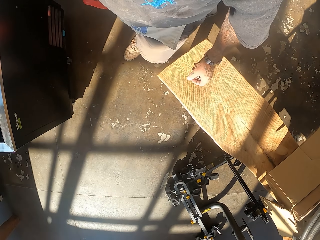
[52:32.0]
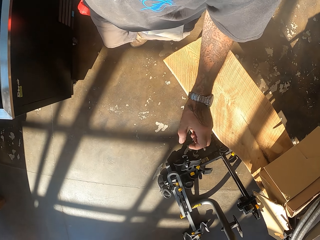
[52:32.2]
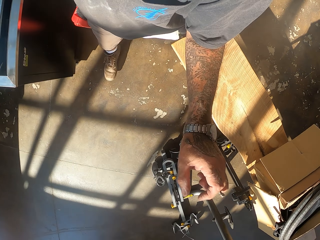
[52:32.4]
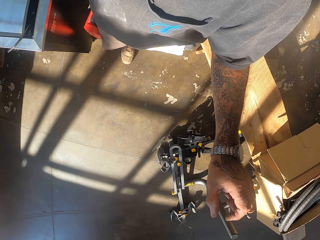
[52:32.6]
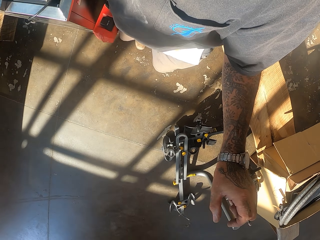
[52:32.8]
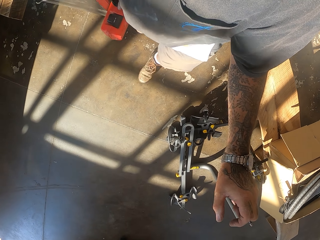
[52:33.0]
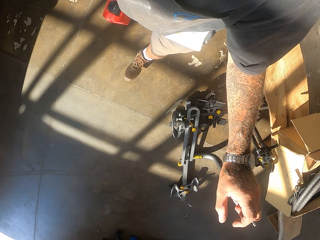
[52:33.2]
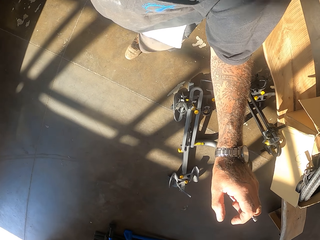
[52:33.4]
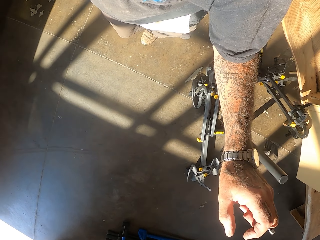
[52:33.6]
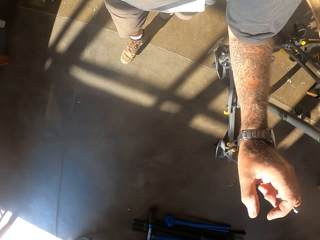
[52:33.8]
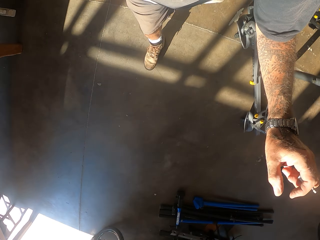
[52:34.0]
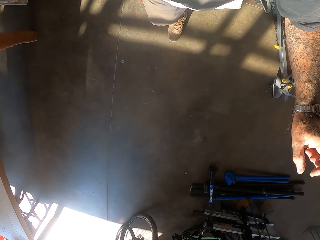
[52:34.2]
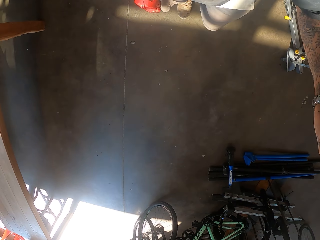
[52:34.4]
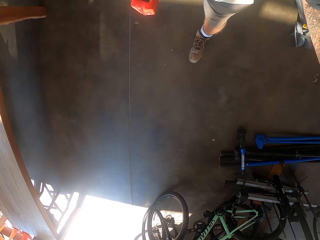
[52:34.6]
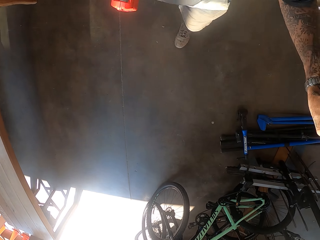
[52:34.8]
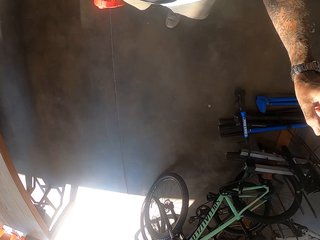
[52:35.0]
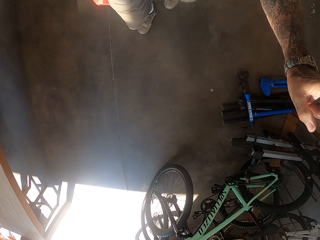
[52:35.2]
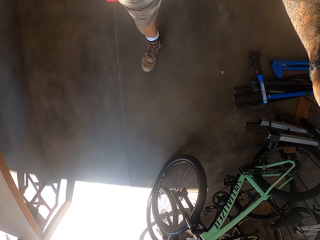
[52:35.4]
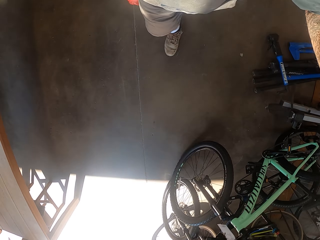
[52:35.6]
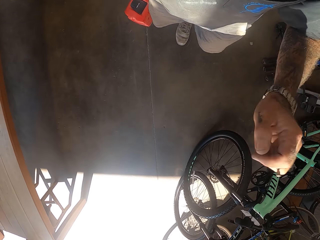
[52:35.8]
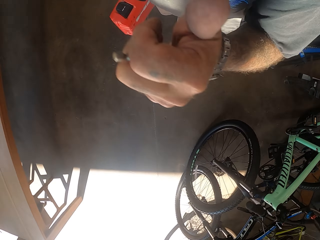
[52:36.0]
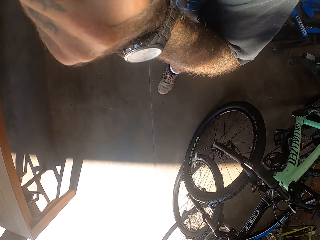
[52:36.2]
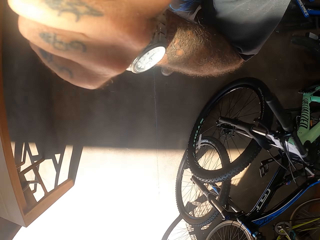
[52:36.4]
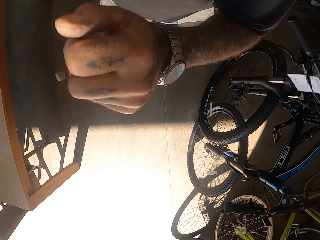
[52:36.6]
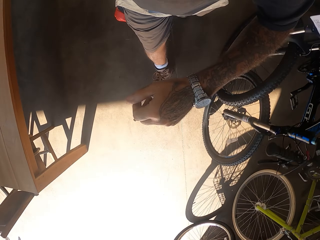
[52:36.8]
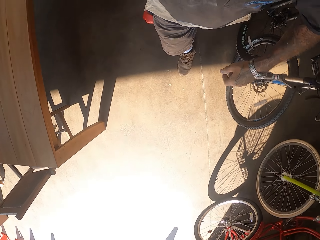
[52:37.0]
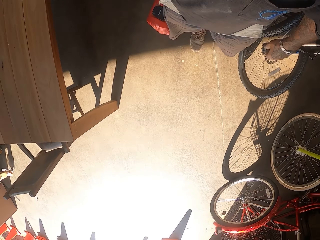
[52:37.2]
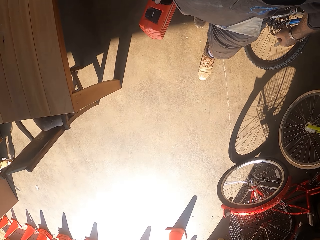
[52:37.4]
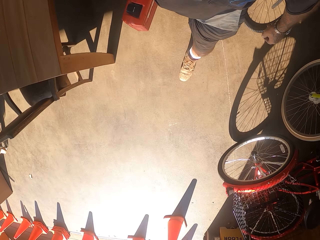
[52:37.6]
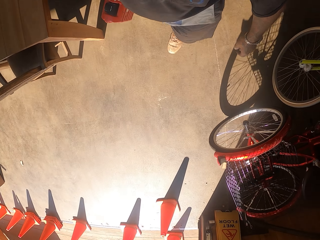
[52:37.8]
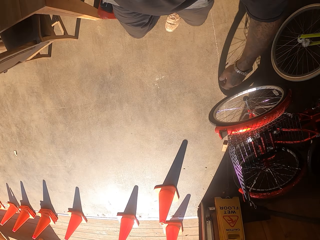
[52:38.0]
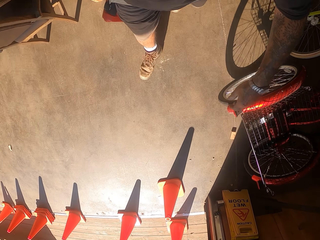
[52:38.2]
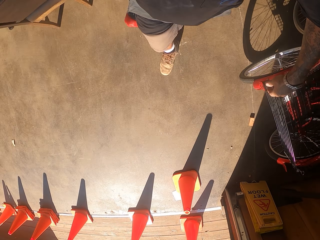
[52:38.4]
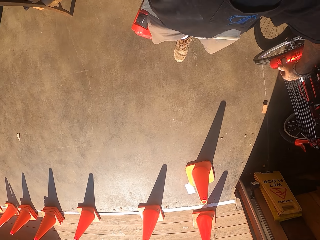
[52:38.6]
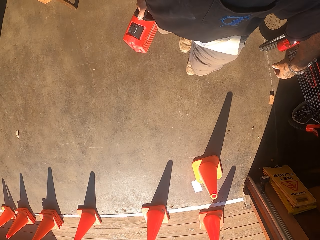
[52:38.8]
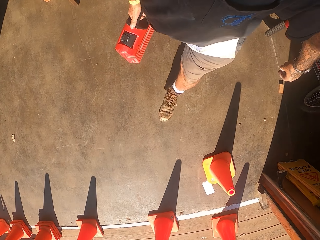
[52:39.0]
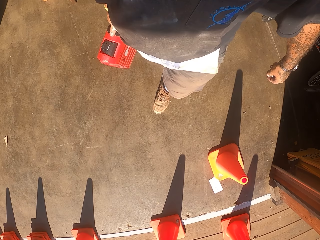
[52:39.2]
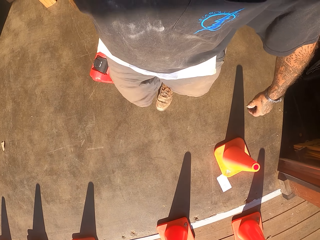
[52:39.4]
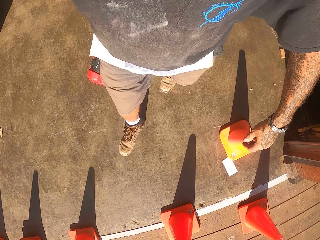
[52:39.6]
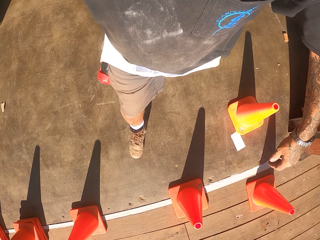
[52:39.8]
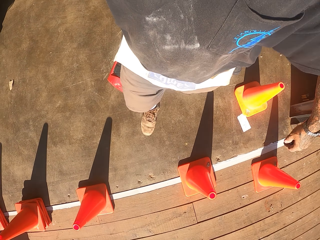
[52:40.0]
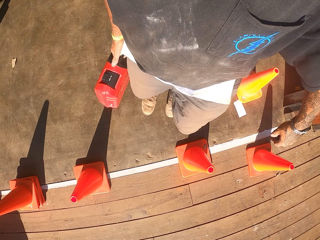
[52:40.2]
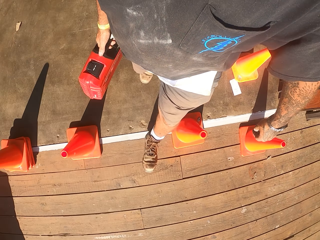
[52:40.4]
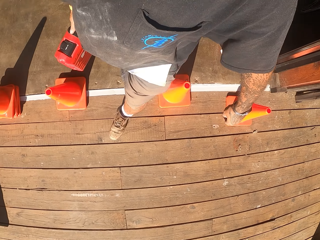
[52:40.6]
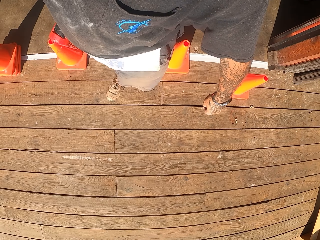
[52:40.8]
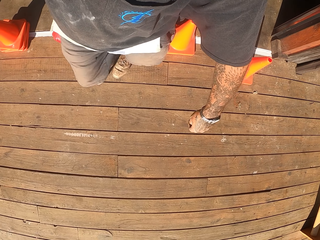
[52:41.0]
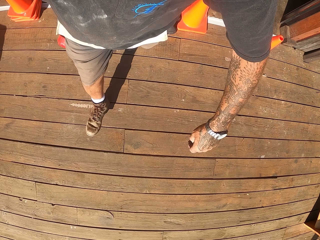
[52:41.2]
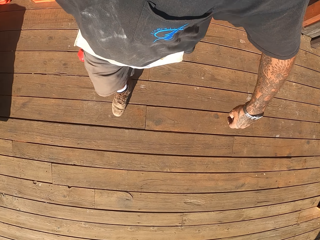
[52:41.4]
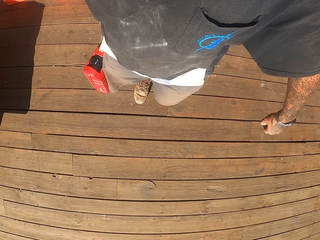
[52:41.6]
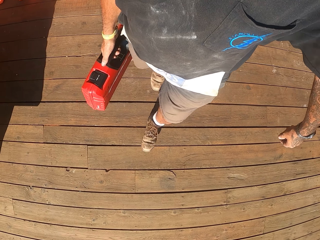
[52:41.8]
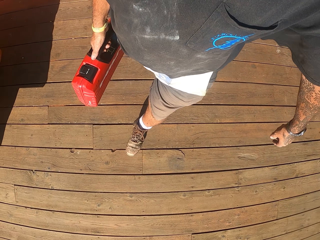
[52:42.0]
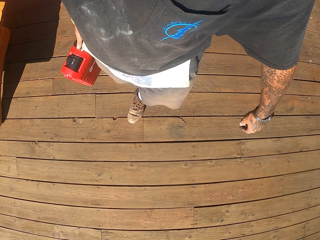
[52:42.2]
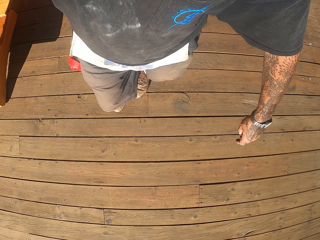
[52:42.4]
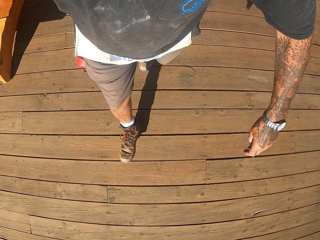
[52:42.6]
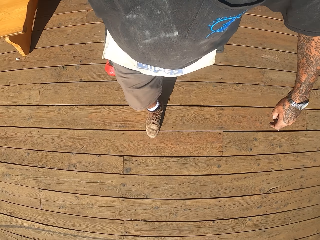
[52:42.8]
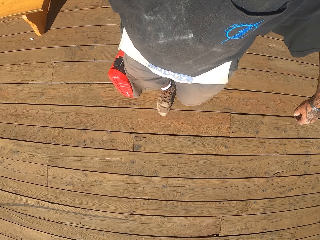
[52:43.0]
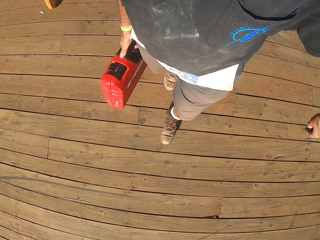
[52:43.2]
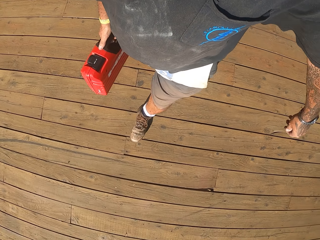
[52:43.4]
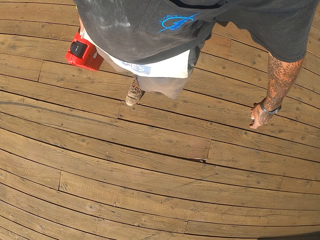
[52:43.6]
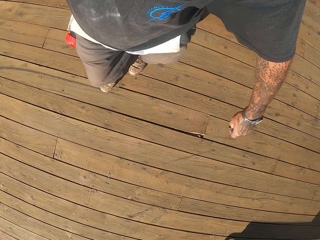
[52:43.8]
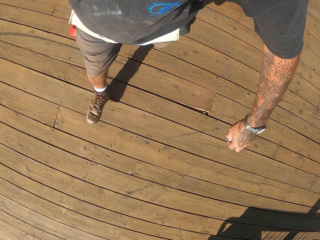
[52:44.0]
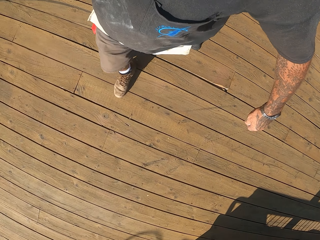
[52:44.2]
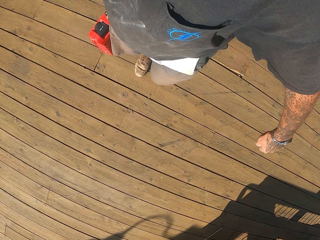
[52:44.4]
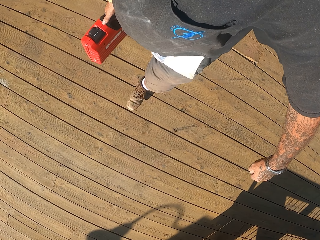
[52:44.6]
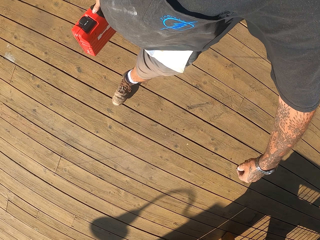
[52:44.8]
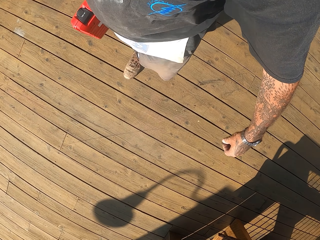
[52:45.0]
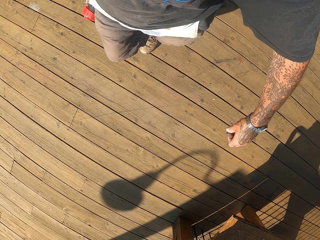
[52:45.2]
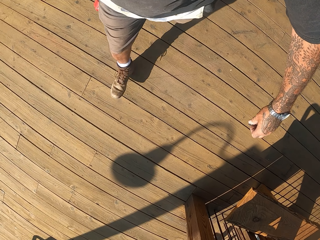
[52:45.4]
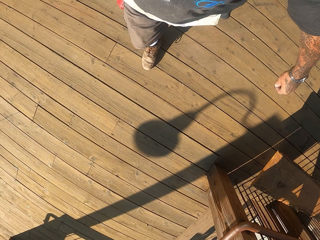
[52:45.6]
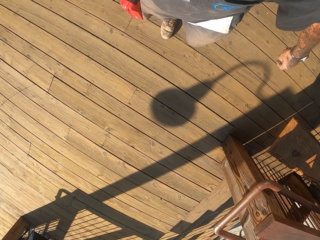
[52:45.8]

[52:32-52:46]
The camera wearer lifts the left hand. They walk in the garage on the wood floor.

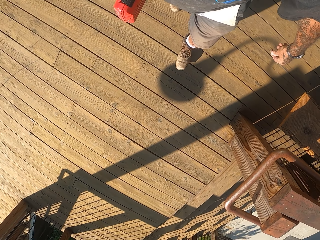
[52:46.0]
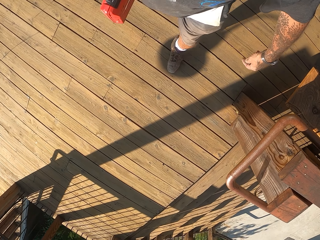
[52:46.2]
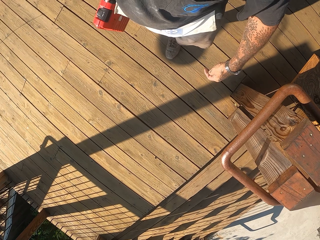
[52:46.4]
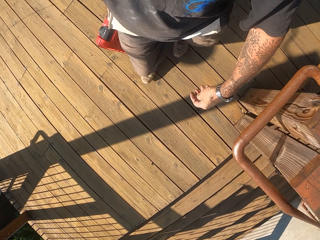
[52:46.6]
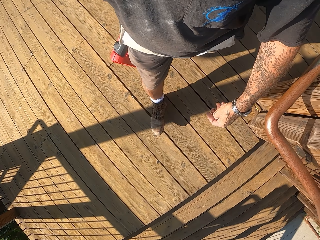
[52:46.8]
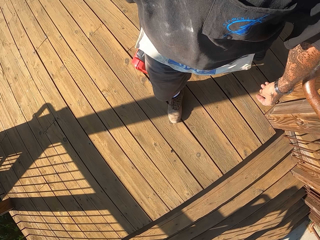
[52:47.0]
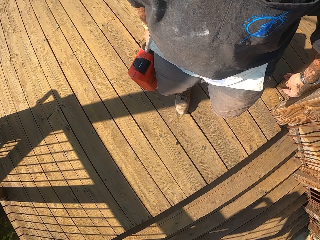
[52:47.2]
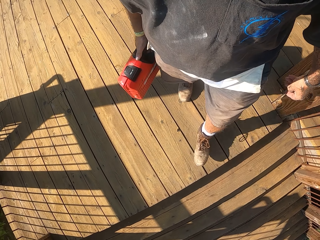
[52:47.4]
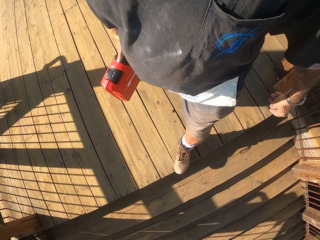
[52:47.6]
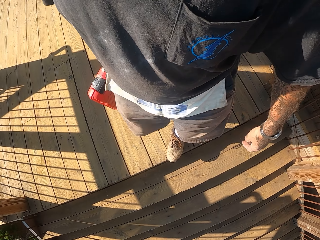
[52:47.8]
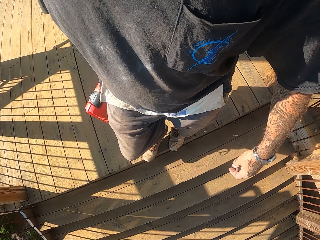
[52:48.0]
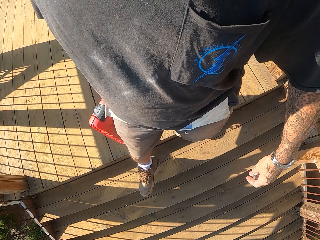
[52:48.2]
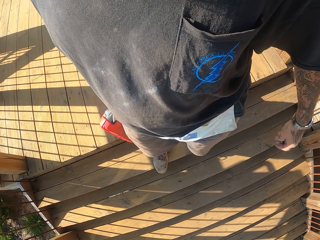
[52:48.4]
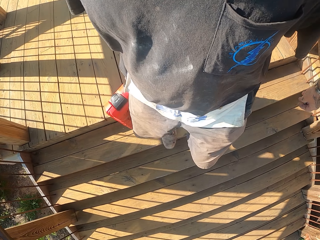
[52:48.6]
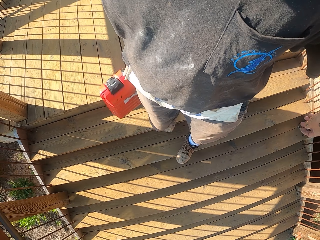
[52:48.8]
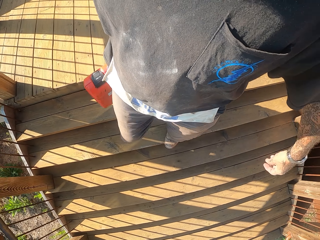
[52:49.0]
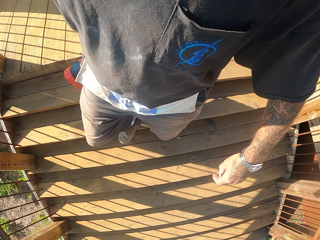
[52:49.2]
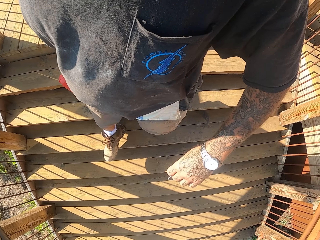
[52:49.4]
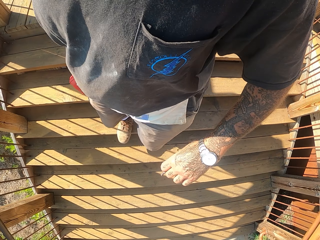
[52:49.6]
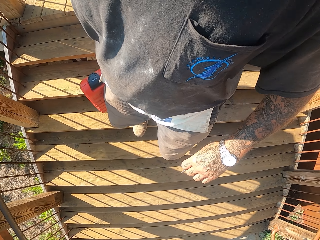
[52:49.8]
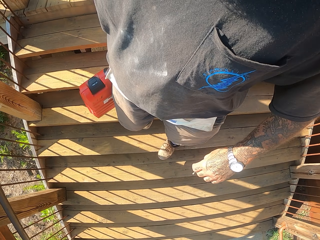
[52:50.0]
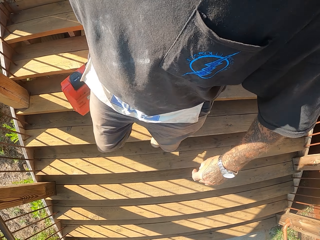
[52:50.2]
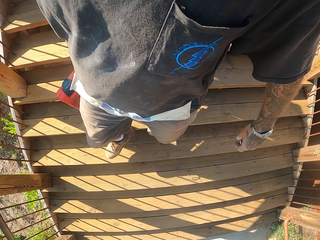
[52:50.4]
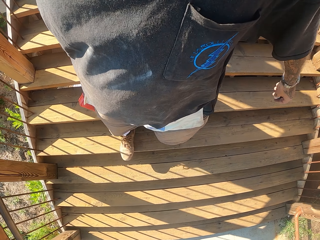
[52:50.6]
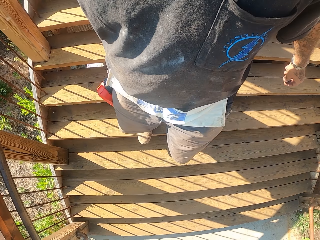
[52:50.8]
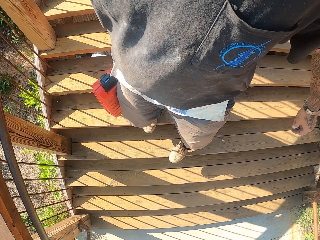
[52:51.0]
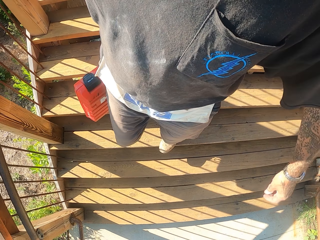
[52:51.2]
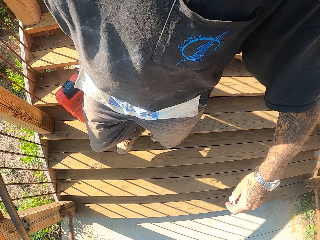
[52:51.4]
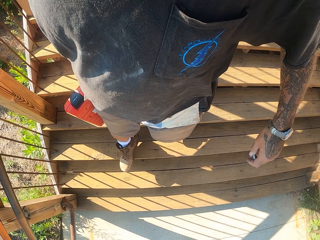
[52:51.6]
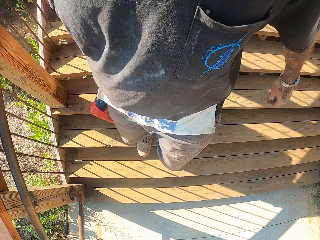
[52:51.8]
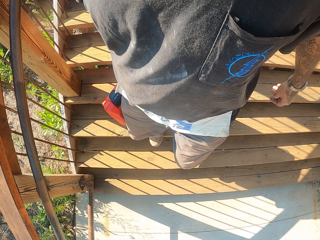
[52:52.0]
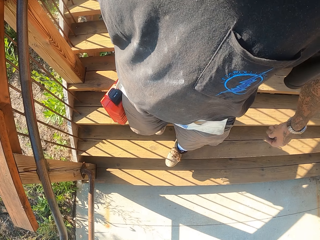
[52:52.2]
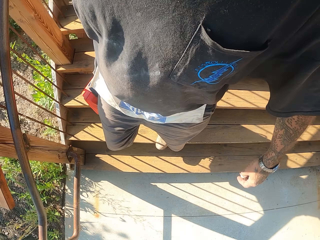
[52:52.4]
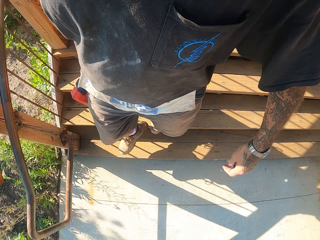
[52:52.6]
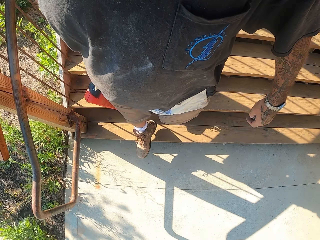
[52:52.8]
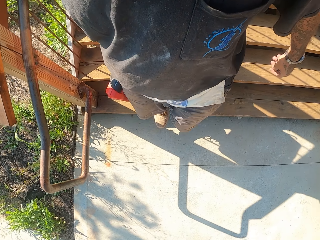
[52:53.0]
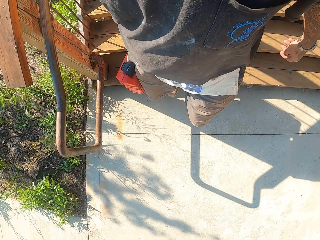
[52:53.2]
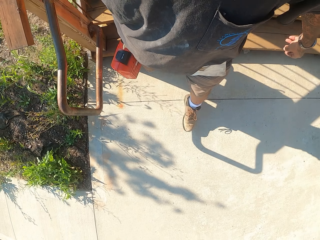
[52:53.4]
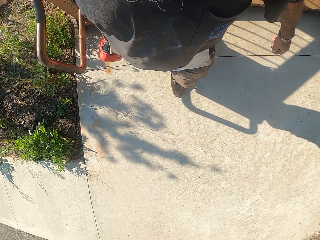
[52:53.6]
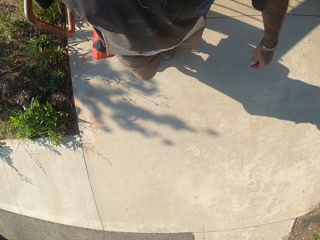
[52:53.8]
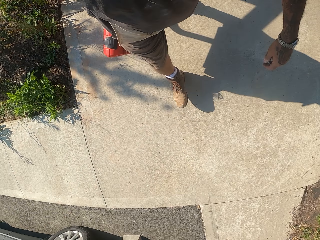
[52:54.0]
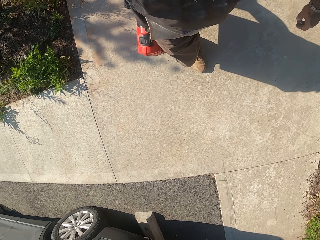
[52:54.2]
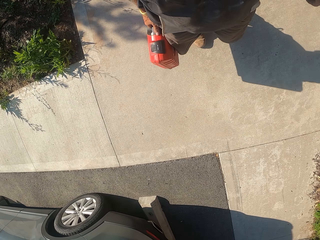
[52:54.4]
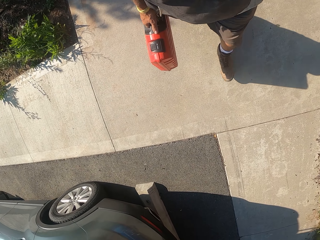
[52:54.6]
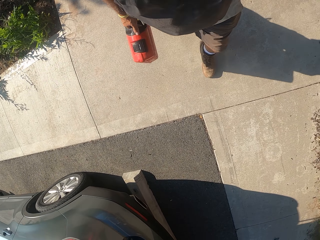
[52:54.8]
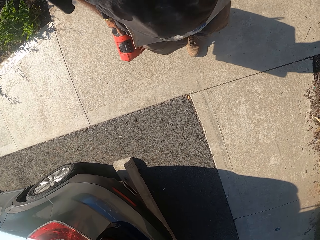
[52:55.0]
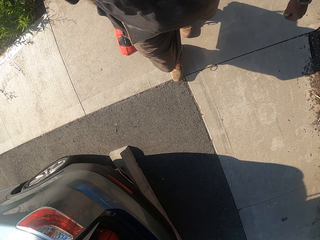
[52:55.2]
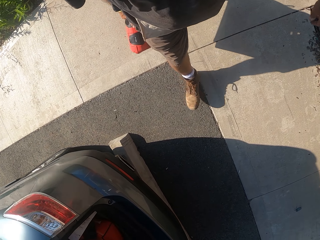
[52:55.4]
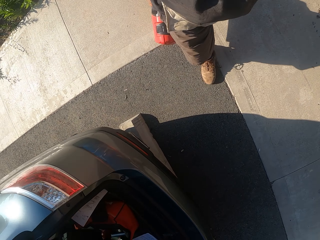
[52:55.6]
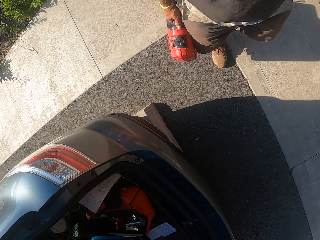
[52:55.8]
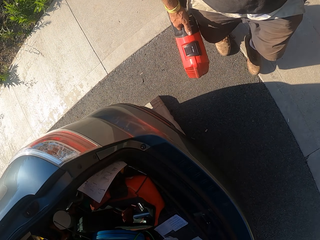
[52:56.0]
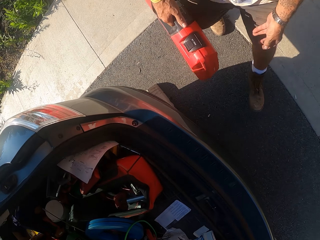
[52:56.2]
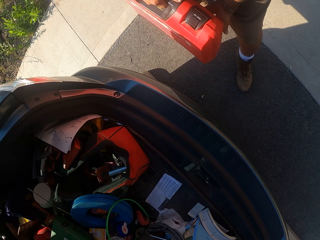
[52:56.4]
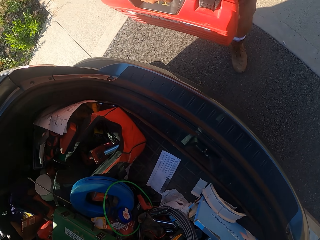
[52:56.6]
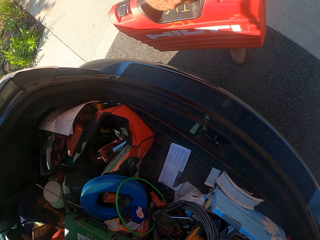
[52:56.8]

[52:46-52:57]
The camera wearer climbs down the stairs. They walk on the pavement.
